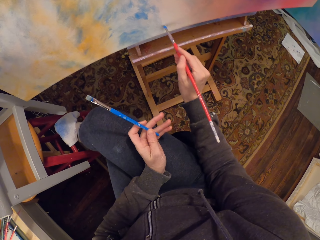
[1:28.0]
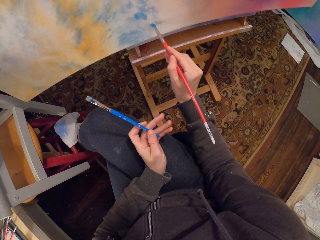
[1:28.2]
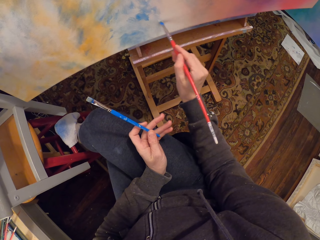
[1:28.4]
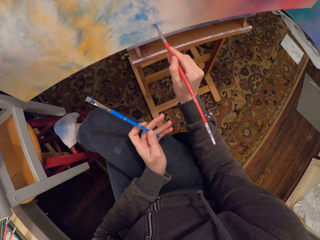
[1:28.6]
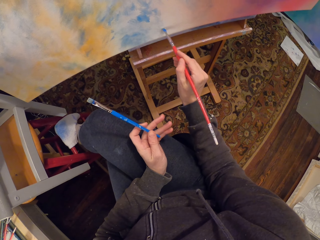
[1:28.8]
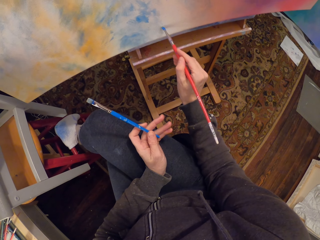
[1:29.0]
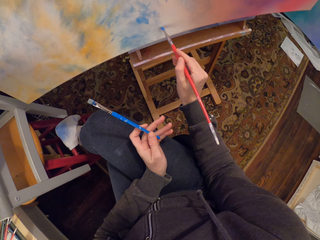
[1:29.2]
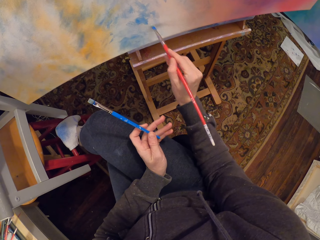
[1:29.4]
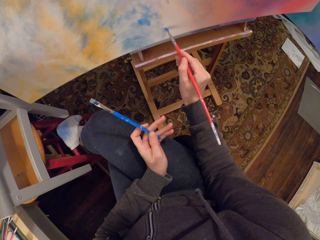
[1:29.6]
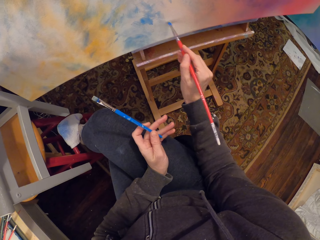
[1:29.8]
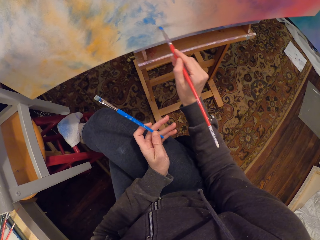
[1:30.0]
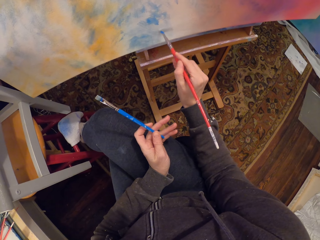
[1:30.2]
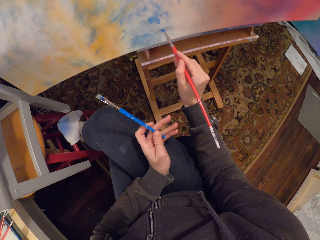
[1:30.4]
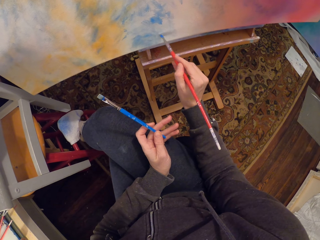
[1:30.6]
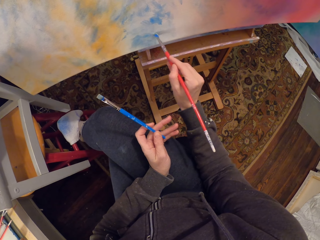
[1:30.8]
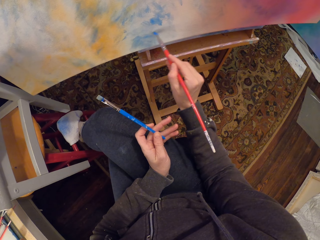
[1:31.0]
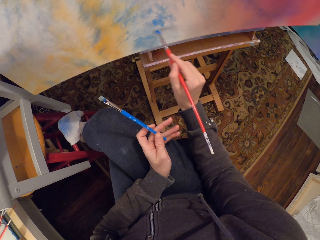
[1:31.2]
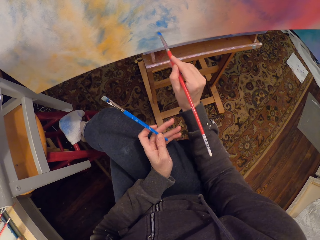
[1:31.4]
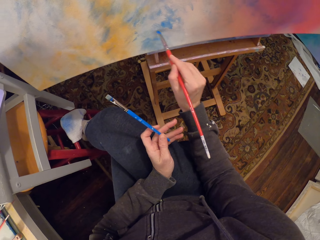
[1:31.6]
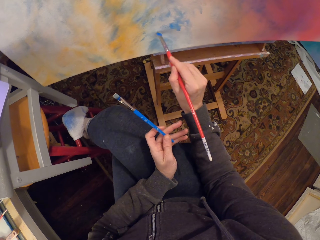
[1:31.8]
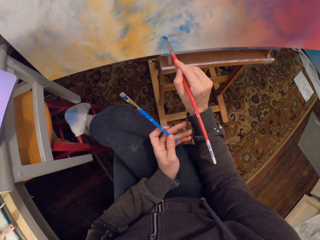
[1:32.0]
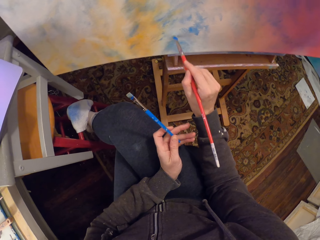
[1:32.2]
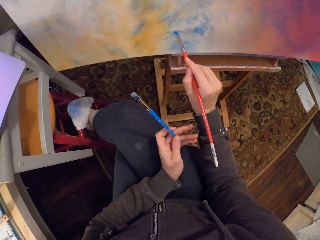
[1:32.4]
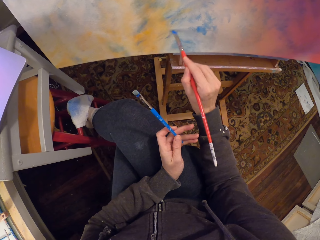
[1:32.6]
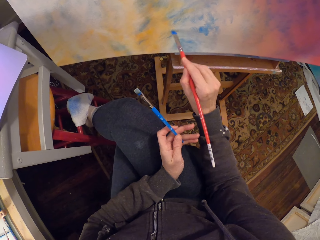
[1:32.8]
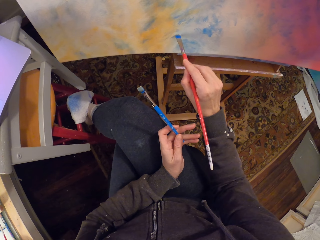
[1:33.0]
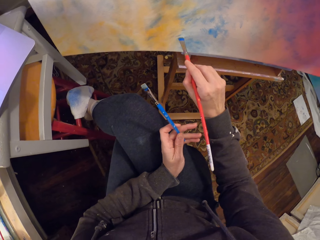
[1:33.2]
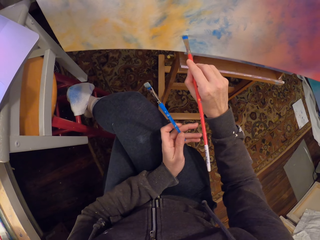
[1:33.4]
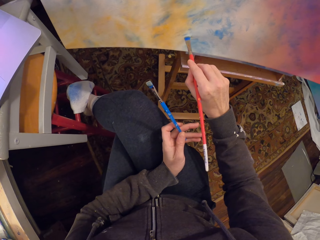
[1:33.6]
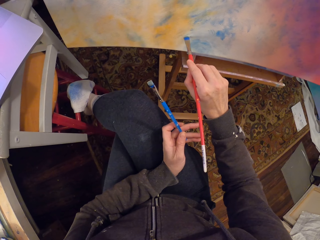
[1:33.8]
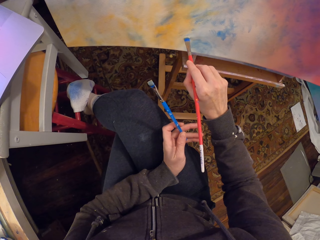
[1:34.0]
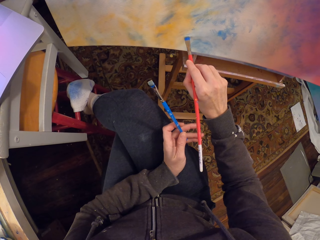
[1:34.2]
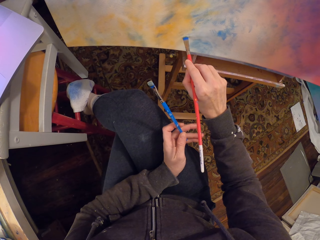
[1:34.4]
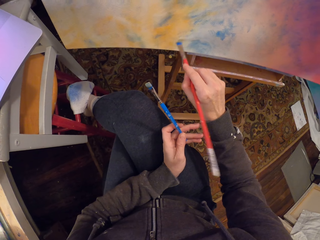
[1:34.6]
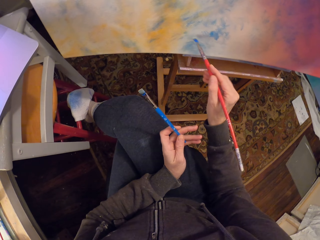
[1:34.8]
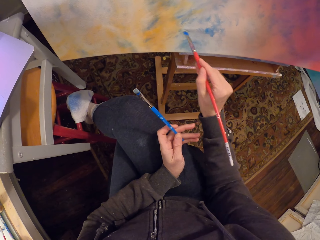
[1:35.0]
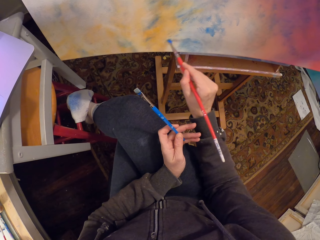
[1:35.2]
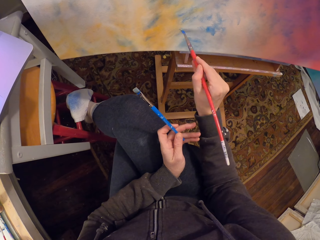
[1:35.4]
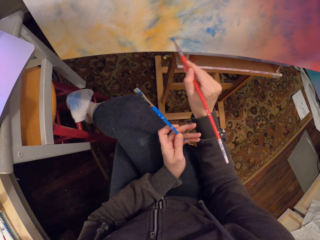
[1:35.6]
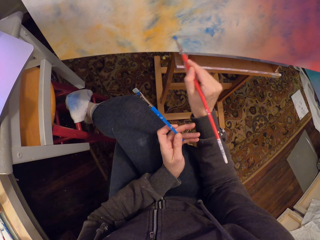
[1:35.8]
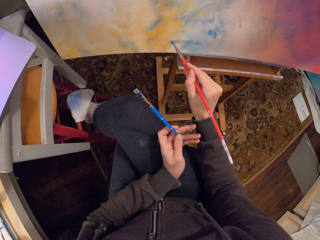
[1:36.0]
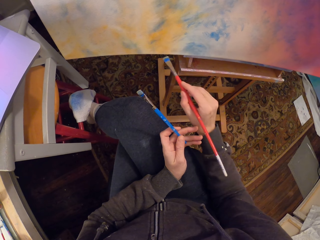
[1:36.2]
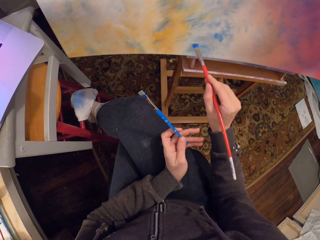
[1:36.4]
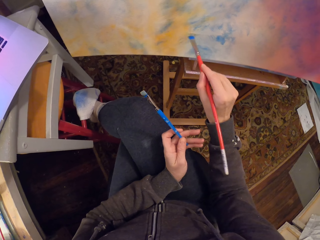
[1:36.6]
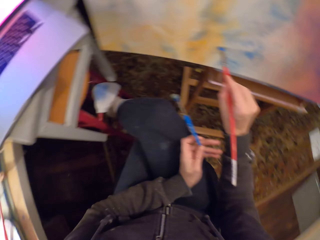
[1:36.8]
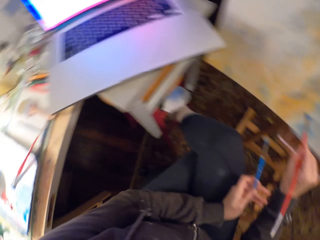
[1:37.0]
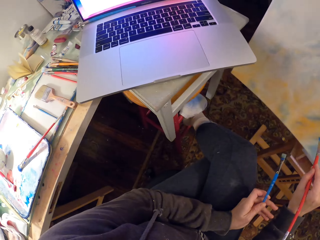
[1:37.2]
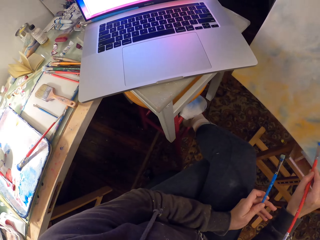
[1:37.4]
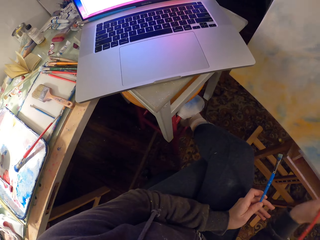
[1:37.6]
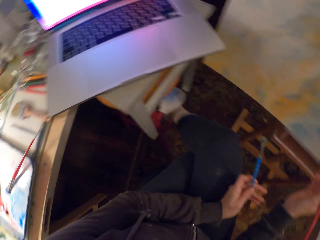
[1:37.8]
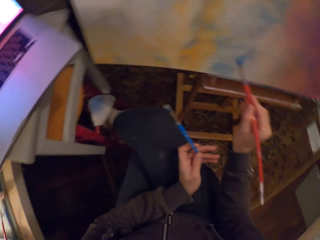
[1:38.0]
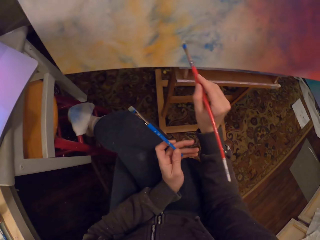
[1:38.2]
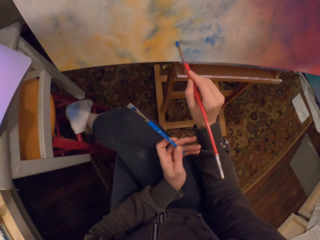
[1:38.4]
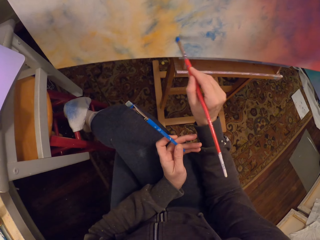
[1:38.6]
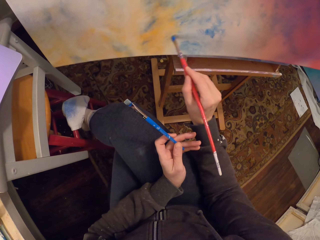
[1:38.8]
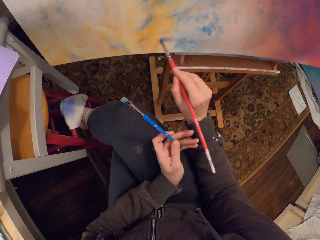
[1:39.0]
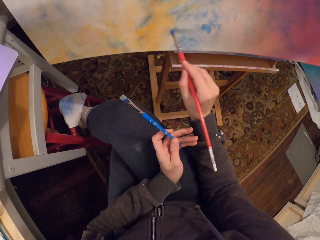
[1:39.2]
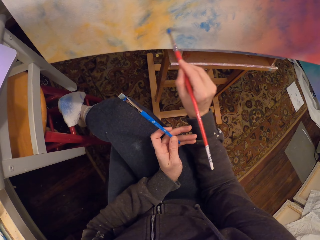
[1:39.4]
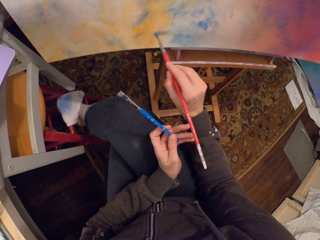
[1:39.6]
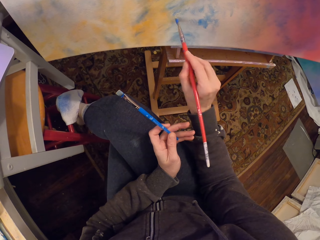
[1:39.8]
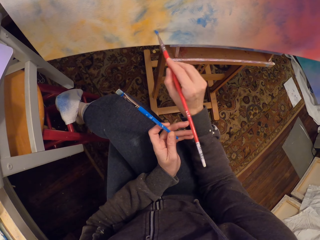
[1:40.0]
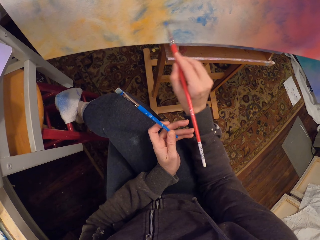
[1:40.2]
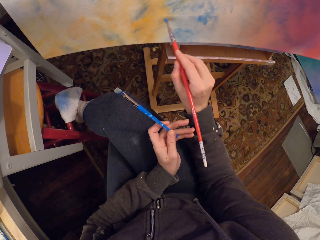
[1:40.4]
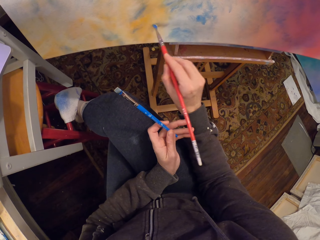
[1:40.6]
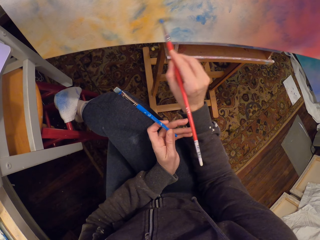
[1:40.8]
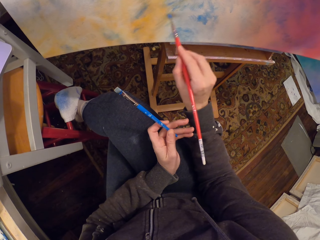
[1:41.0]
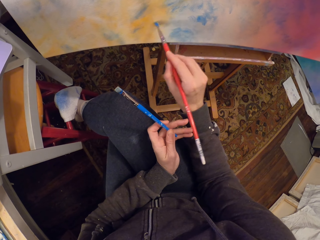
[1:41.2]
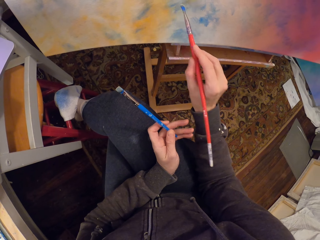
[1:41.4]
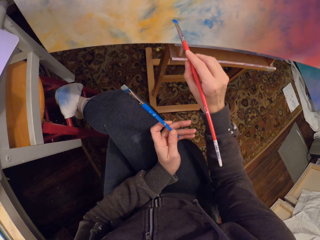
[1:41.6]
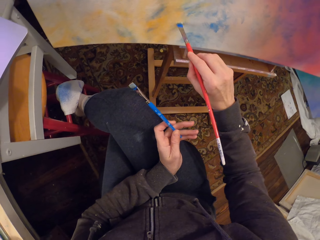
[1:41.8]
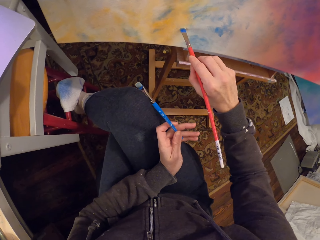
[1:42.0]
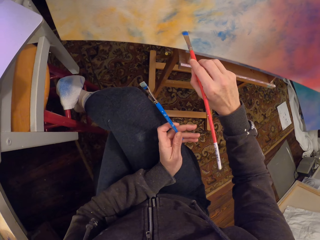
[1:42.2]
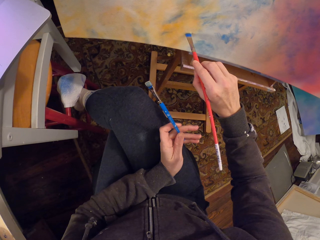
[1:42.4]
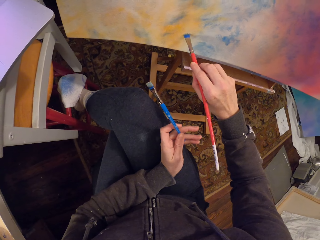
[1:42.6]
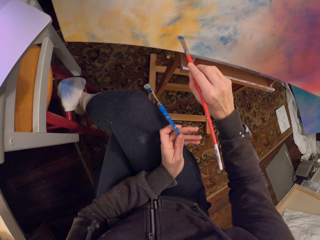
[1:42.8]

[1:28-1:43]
The camera wearer looks at the painting on the laptop. They paint the canvas with a brush.

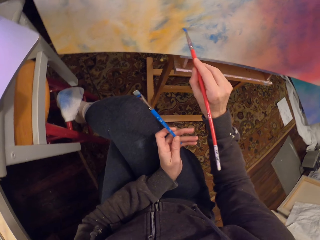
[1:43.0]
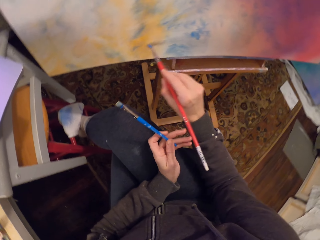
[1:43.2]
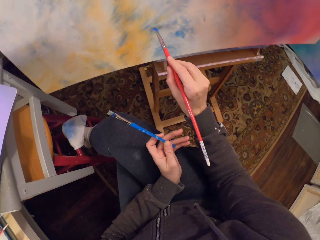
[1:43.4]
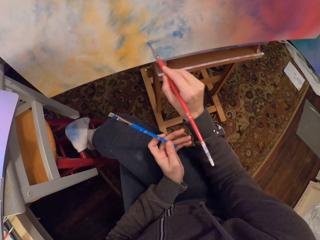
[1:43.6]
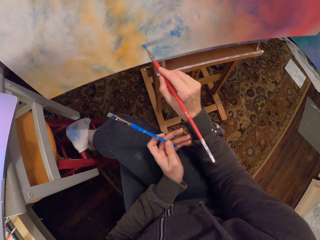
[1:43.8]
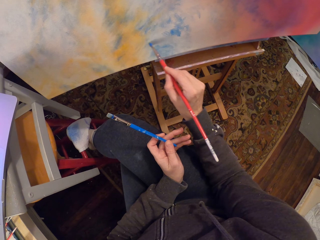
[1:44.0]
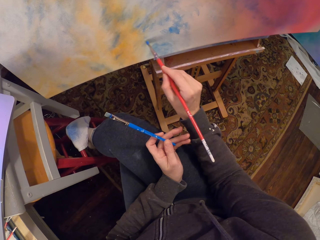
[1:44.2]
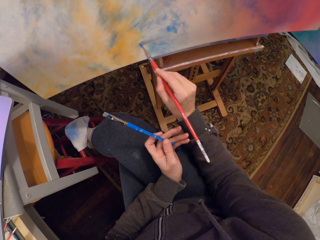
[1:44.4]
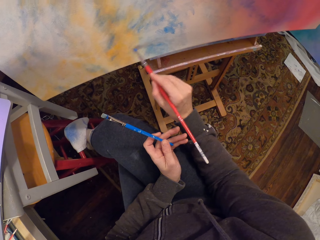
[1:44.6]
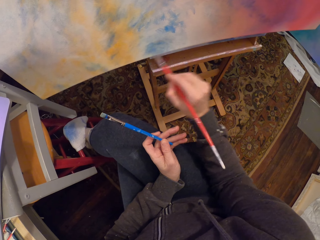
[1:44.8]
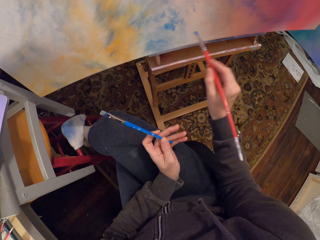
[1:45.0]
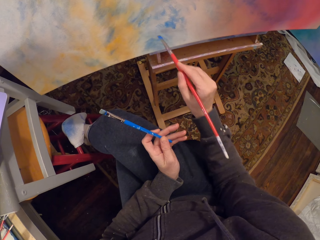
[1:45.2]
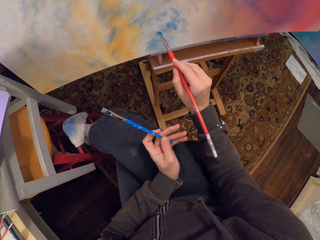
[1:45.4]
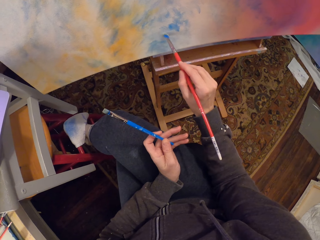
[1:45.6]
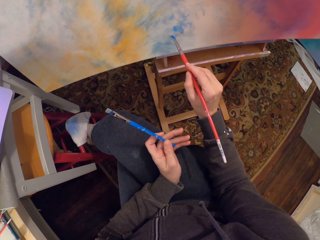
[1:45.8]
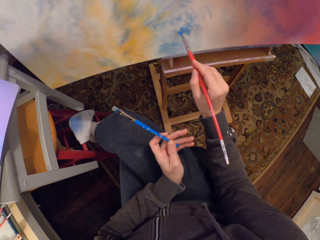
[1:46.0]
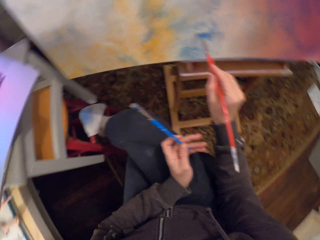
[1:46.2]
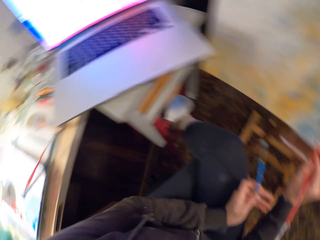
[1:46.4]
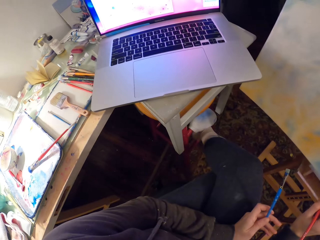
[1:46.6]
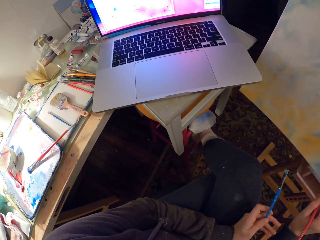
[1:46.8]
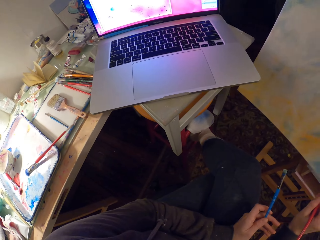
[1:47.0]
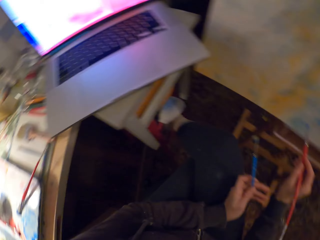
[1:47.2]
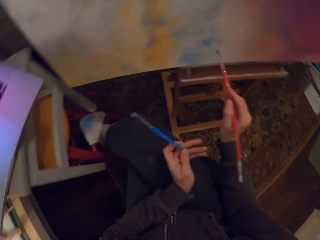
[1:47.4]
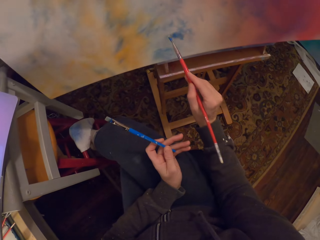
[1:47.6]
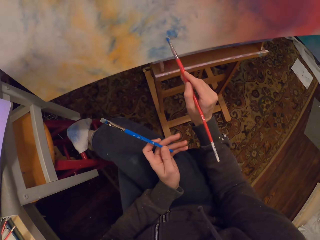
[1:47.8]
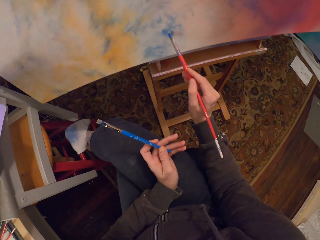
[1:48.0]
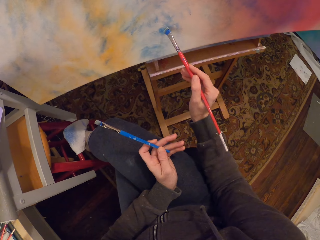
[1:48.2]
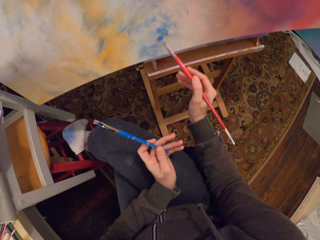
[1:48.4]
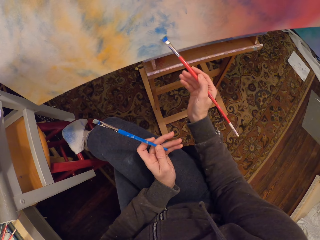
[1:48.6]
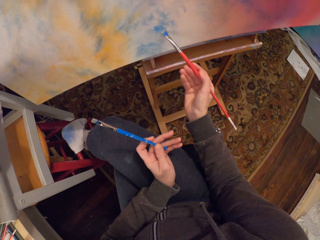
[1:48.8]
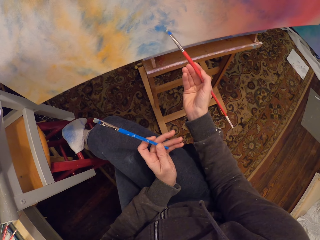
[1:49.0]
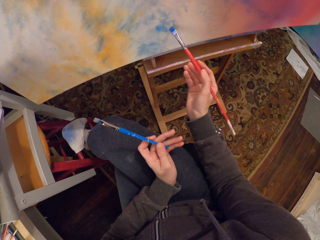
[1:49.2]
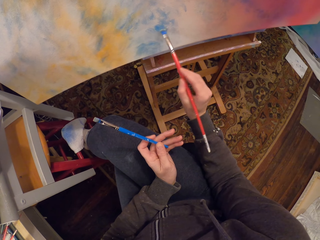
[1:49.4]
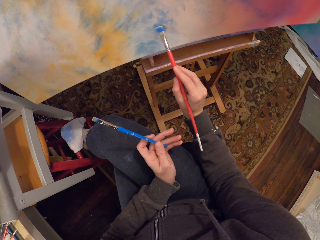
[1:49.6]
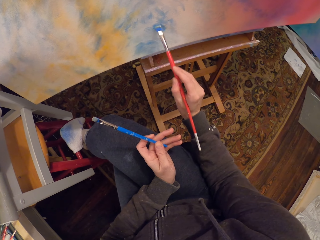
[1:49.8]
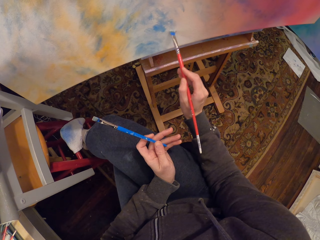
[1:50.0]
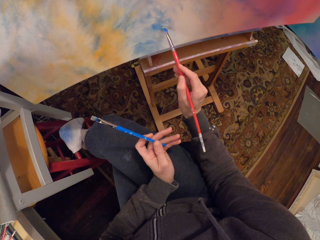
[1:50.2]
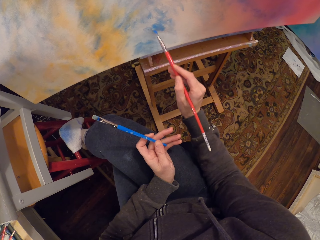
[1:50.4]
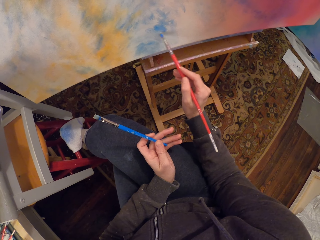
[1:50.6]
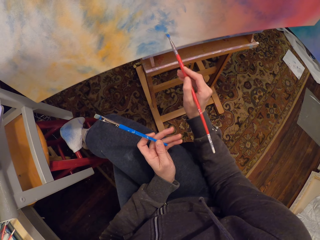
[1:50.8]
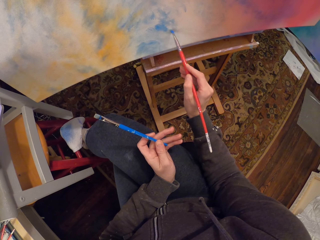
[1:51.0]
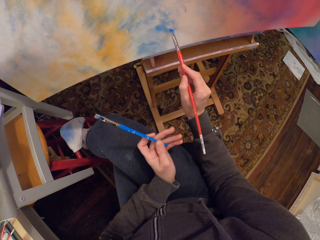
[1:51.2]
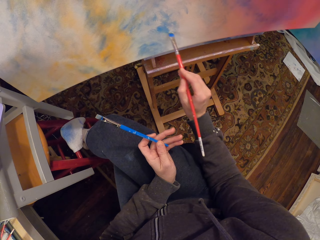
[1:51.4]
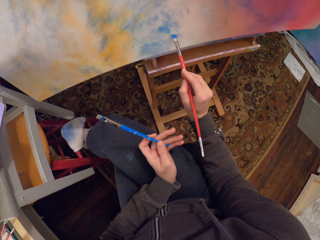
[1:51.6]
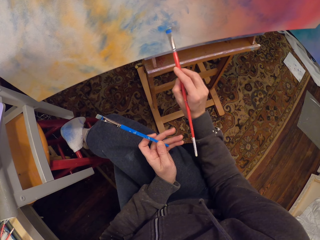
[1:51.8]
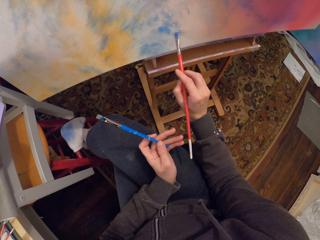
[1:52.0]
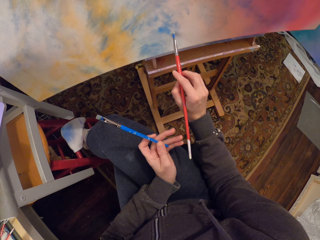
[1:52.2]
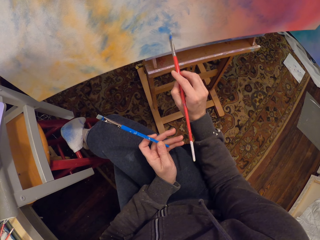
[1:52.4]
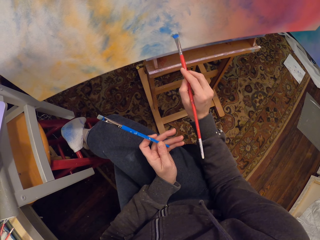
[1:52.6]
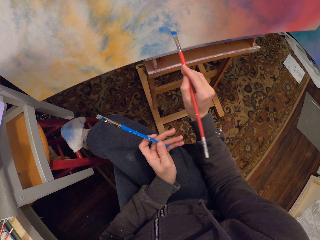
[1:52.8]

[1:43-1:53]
The camera wearer looks at the painting on the laptop. They paint the canvas with a brush.
